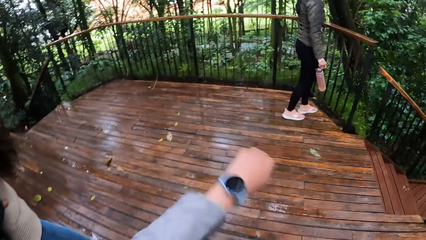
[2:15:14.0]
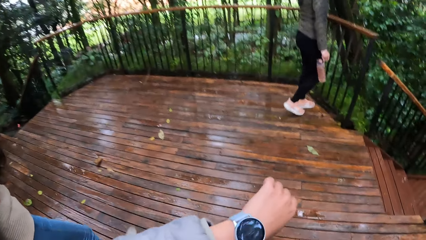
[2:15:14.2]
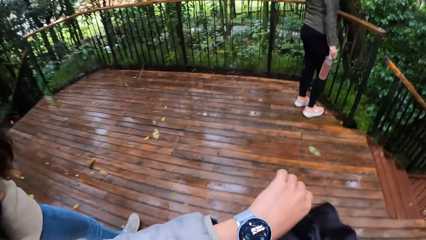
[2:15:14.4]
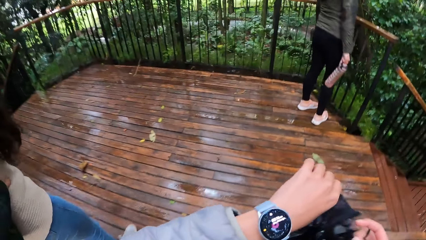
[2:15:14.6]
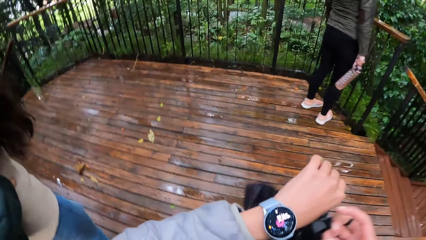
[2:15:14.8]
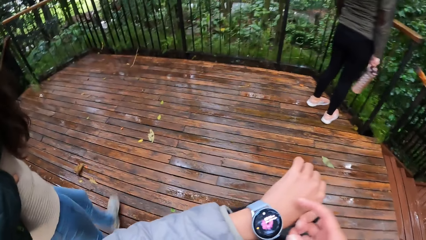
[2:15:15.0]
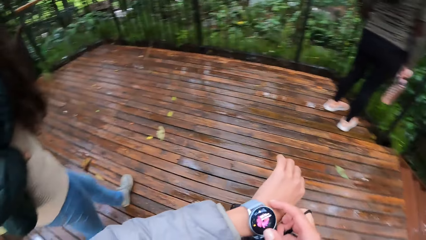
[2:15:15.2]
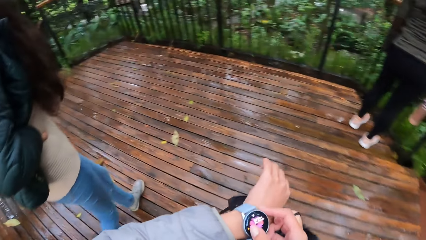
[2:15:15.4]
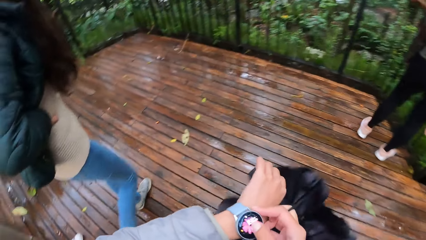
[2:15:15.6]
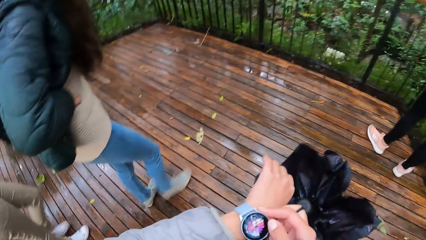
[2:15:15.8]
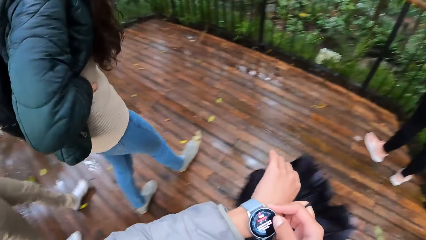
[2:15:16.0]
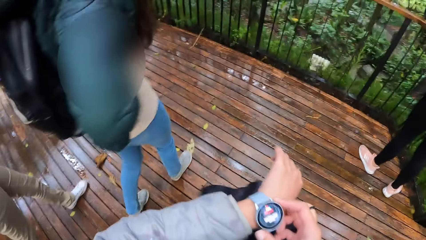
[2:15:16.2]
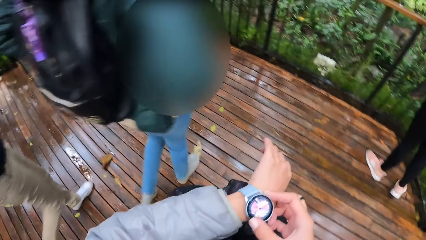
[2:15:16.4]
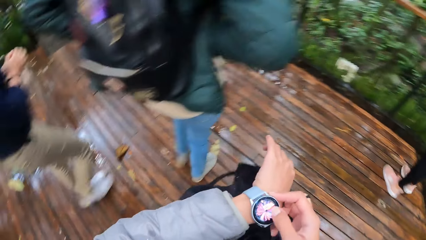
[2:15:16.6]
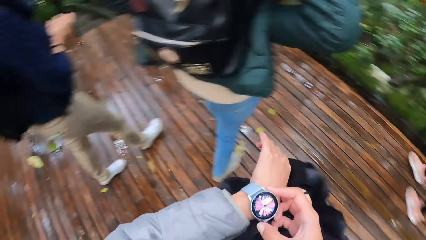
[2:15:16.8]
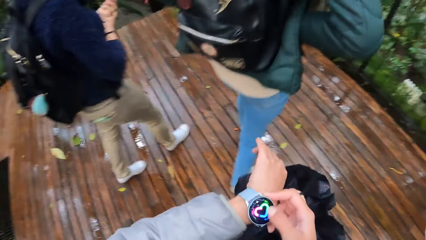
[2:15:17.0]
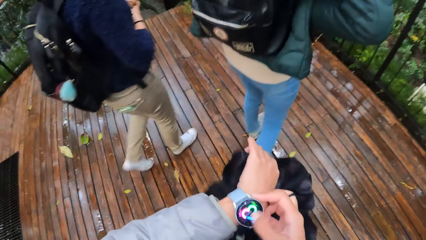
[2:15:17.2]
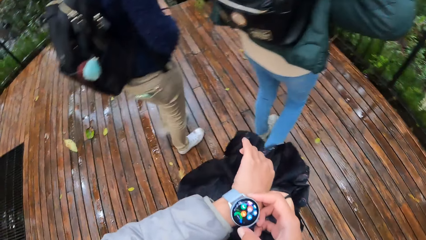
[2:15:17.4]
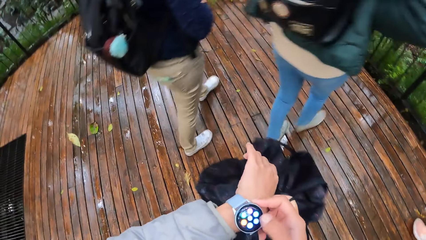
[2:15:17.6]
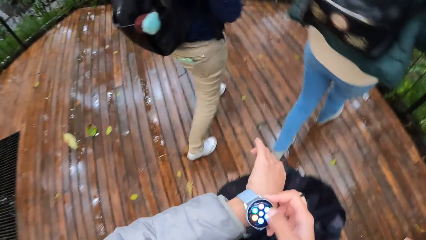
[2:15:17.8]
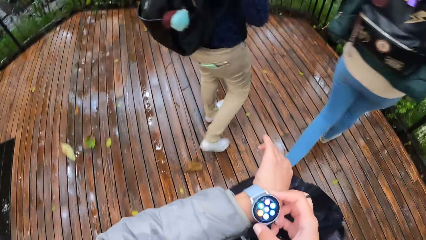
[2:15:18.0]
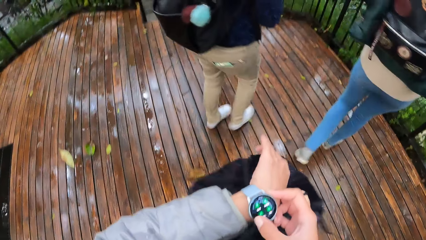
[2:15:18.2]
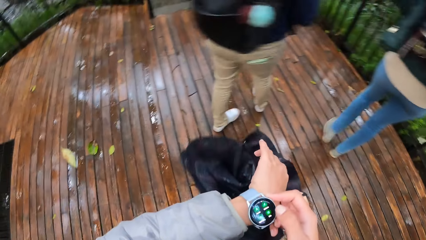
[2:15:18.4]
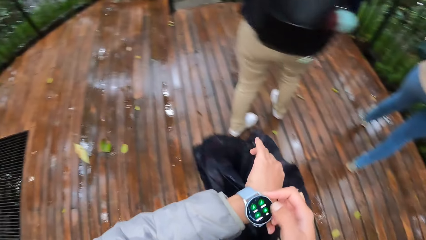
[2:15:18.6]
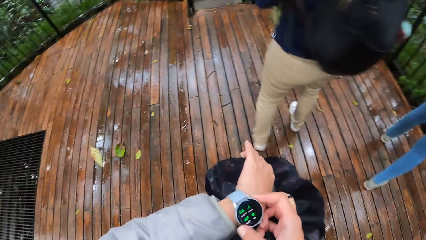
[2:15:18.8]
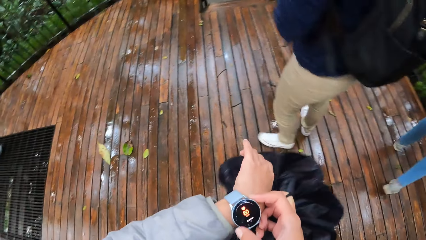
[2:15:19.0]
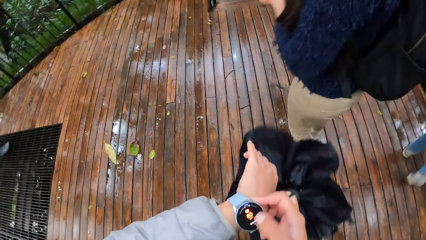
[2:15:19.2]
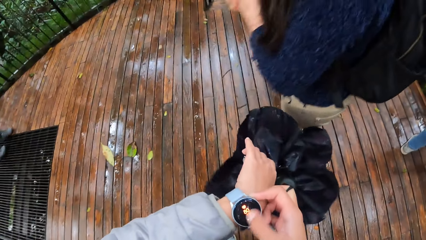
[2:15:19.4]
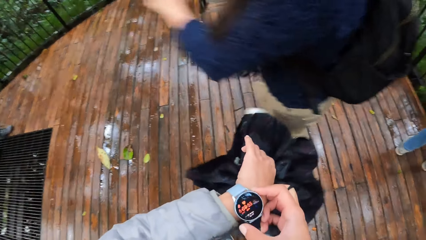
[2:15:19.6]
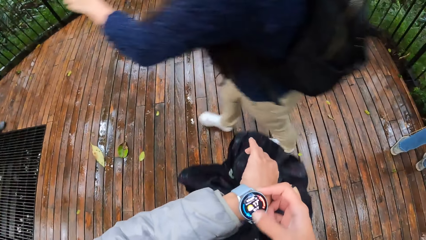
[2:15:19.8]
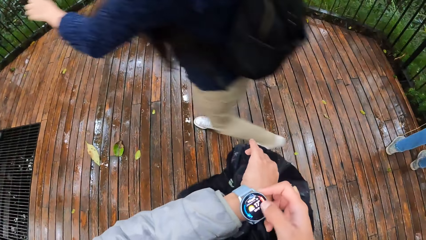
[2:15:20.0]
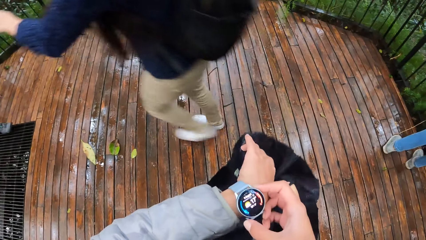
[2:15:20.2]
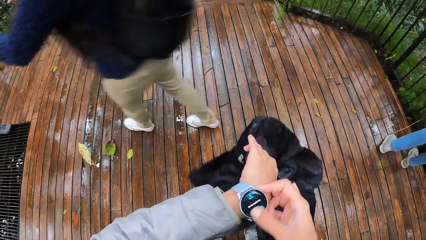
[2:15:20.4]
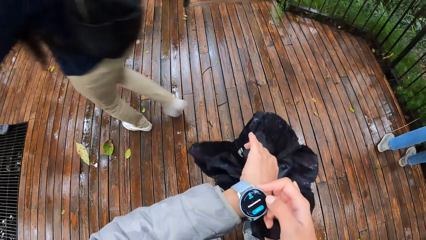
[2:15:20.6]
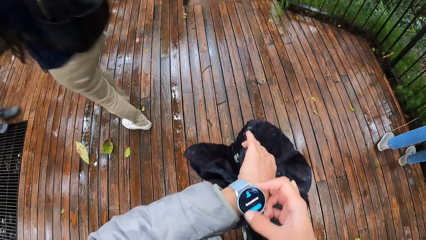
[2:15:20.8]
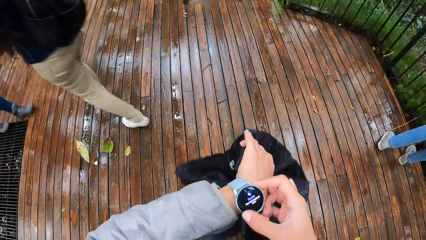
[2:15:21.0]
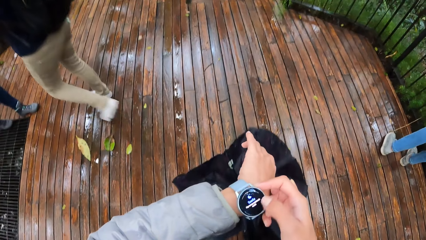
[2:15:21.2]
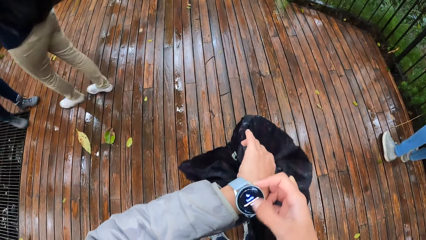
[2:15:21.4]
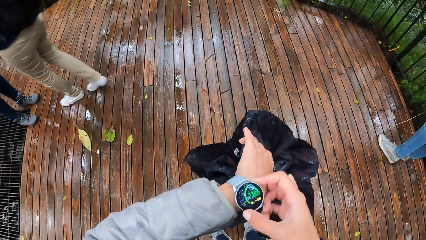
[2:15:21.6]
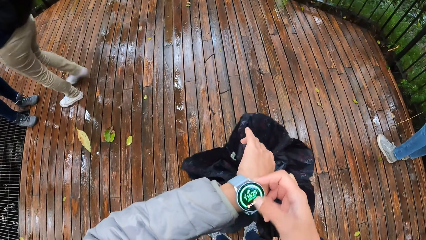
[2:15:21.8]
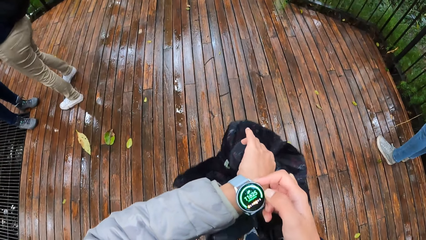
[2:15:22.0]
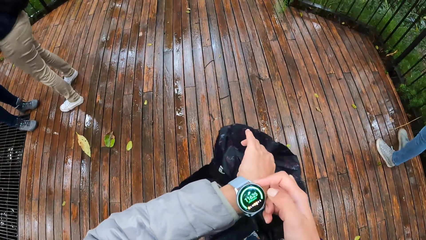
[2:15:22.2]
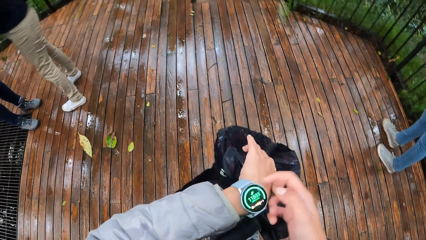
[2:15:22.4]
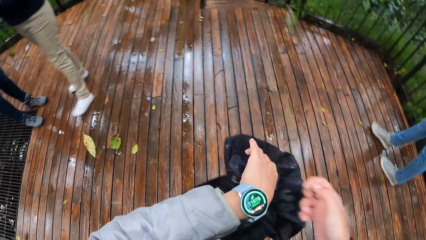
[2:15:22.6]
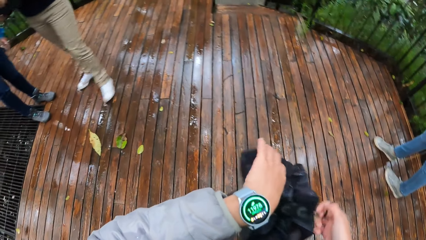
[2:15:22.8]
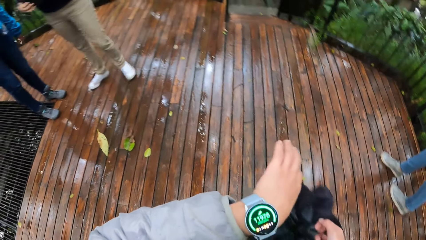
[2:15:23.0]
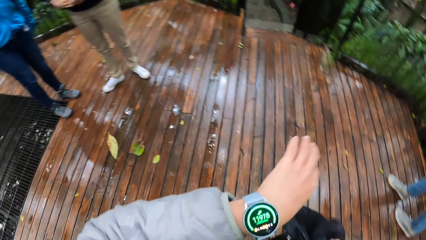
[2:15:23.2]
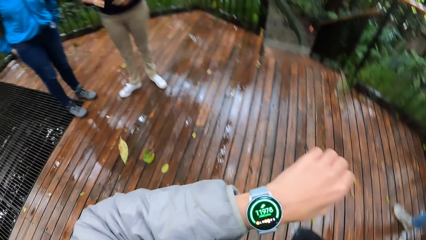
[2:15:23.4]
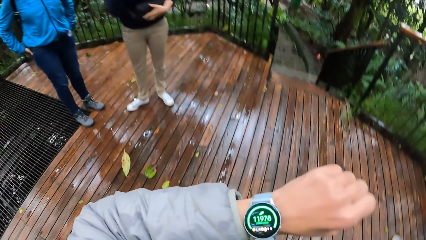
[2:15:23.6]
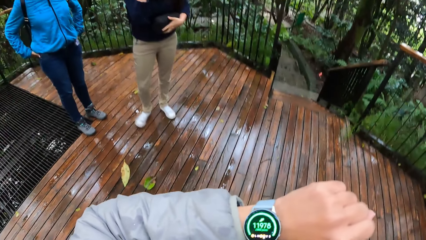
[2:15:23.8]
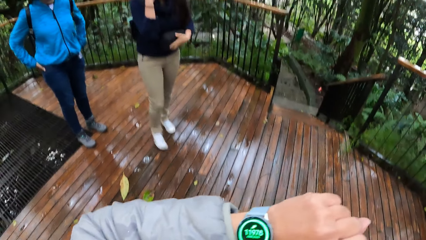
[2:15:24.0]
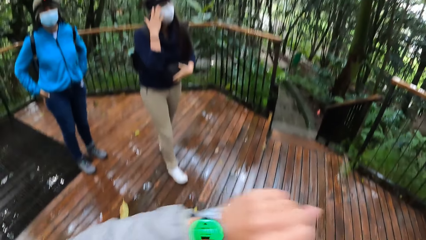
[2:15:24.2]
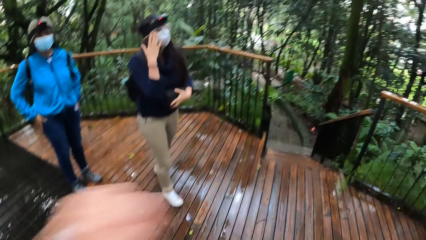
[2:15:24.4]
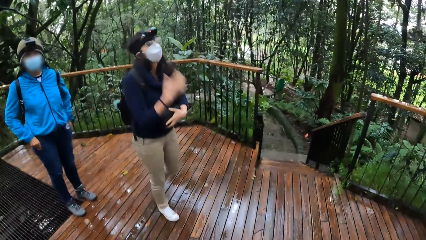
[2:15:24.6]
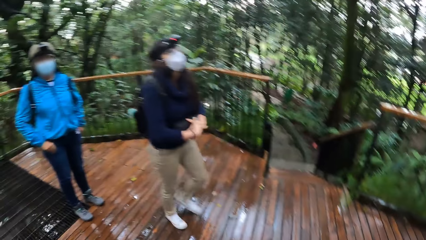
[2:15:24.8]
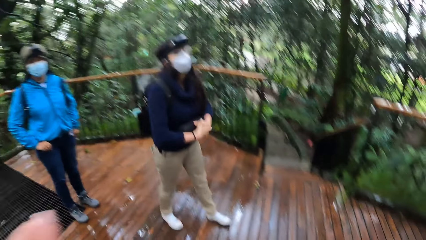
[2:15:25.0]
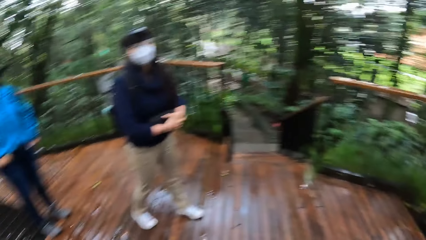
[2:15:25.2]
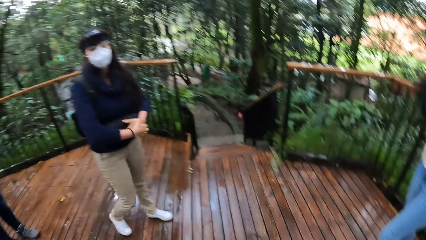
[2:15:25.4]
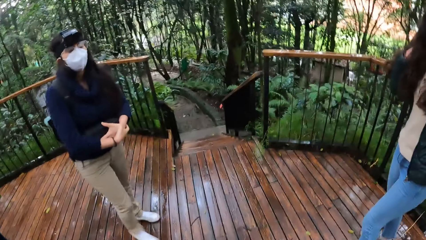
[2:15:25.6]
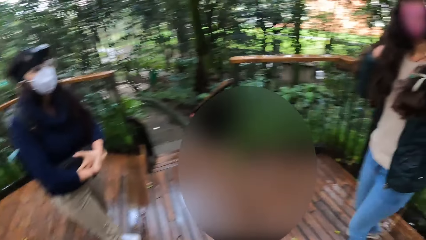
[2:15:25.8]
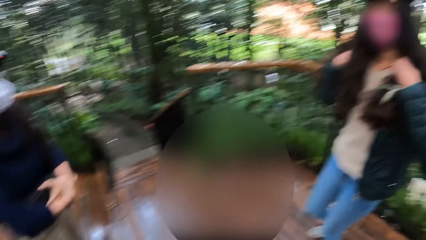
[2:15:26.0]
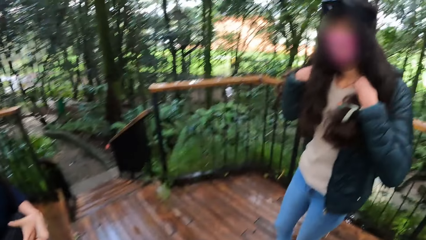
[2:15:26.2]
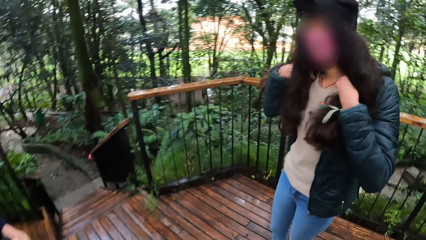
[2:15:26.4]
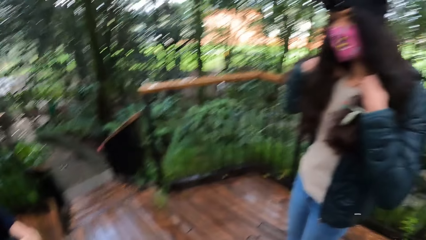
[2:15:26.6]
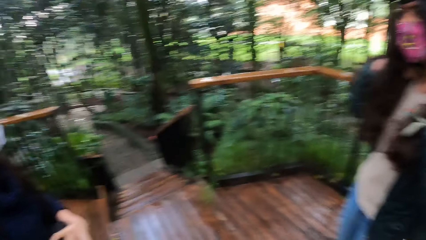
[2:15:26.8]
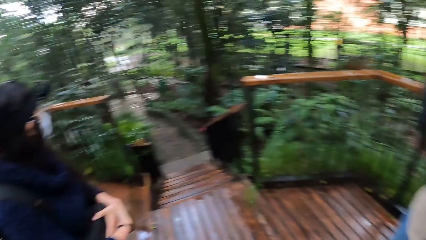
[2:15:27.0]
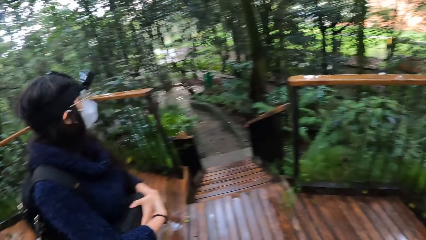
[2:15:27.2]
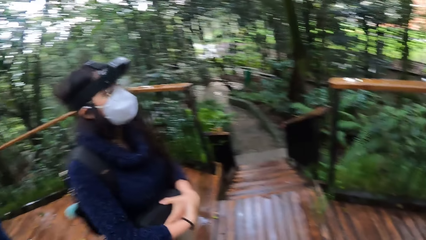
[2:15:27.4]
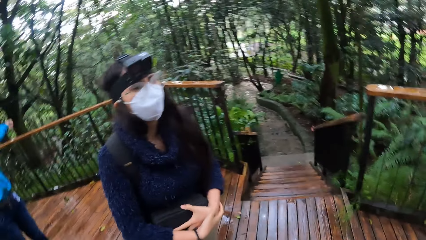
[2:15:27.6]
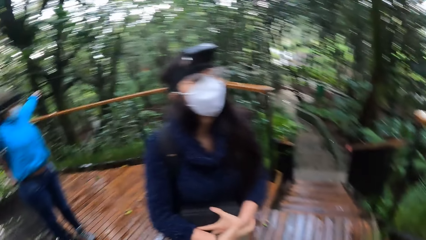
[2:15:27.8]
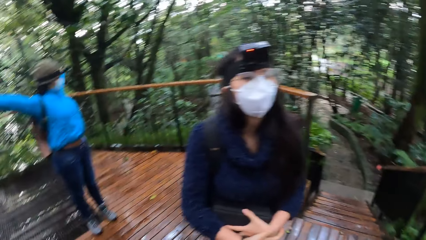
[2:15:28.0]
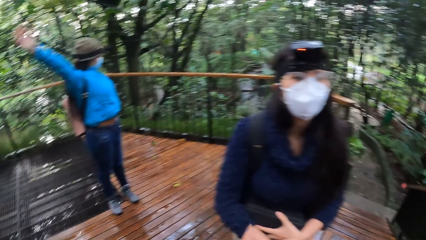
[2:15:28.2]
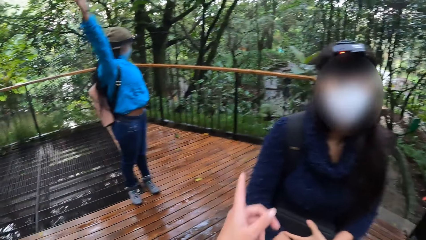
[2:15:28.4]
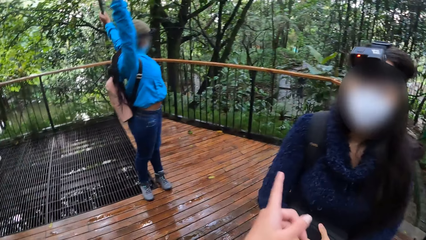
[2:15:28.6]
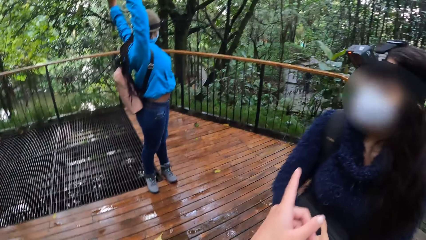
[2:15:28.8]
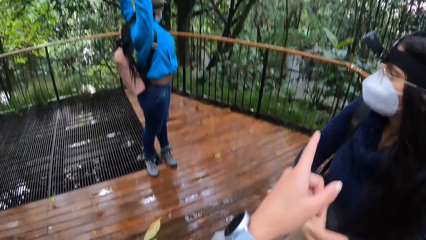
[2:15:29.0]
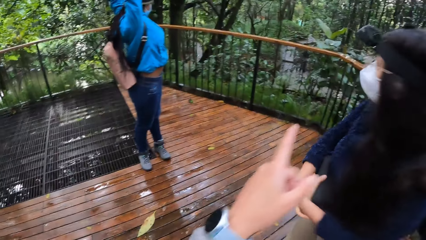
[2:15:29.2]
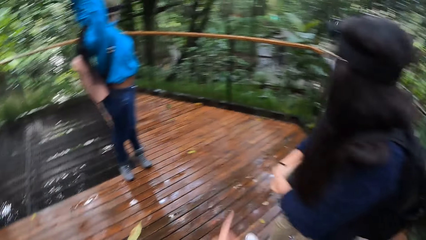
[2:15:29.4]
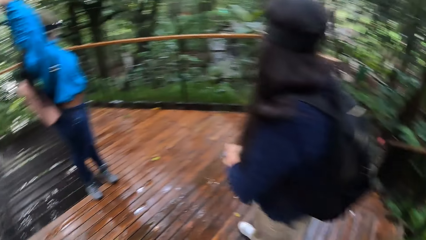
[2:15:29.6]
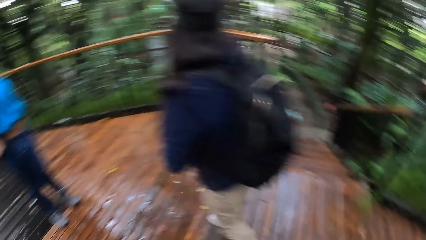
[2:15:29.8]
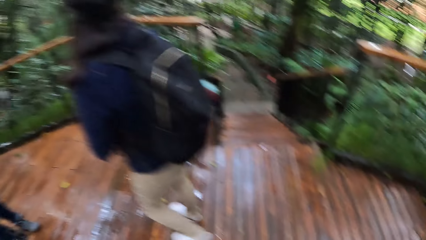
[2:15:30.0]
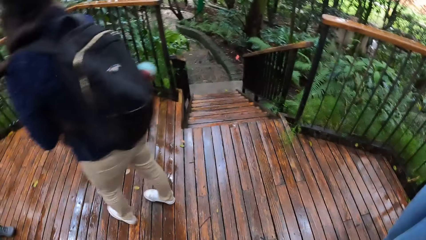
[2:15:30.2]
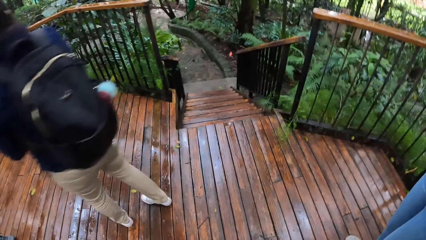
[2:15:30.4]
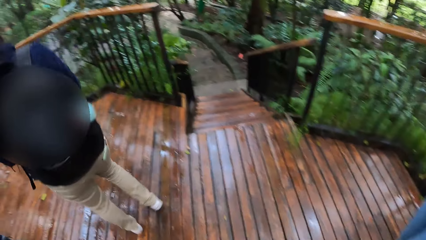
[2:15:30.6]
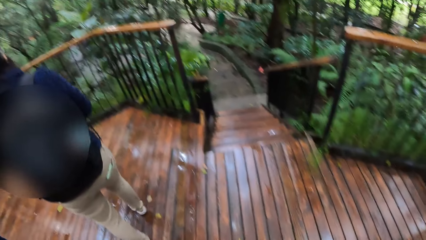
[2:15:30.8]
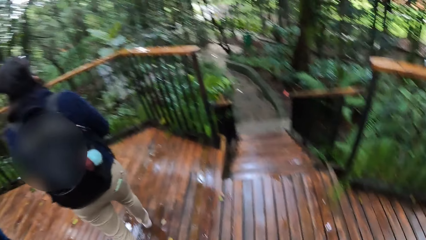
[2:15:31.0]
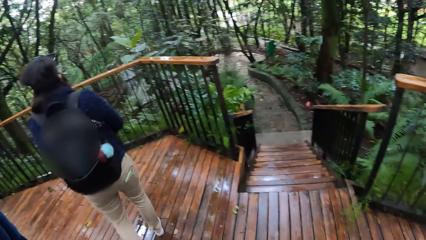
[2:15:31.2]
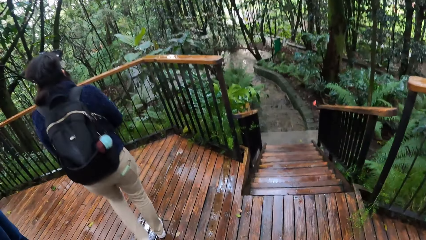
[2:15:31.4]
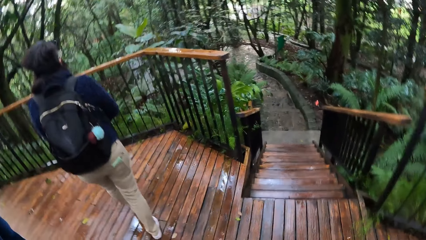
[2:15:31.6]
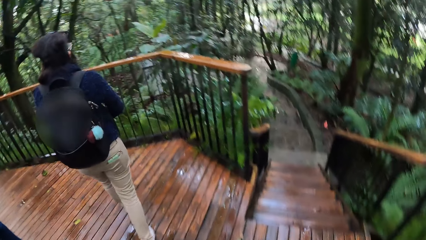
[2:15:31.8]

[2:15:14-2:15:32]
The camera wearer adjusts a wrist watch with the right hand. She operates the watch in her left hand with her right hand. She scrolls on the wrist watch. She talks to three persons. She interacts with a woman.
